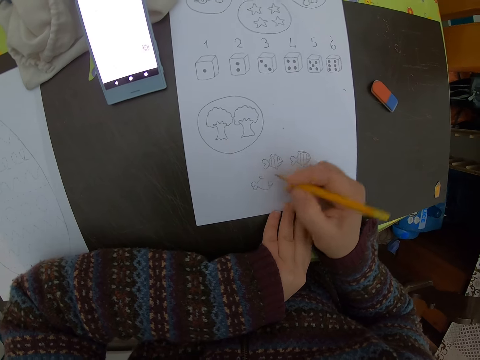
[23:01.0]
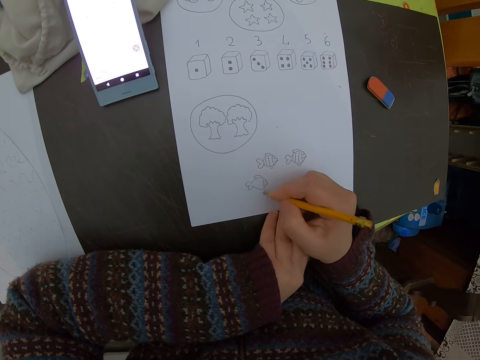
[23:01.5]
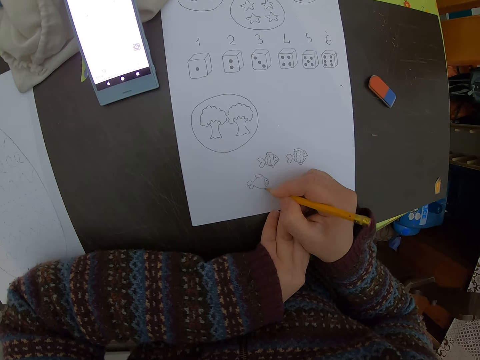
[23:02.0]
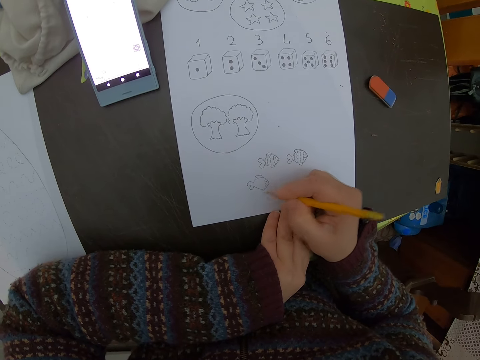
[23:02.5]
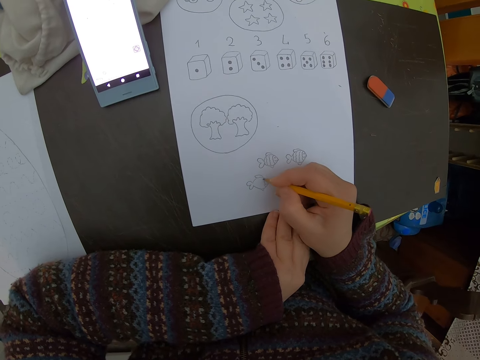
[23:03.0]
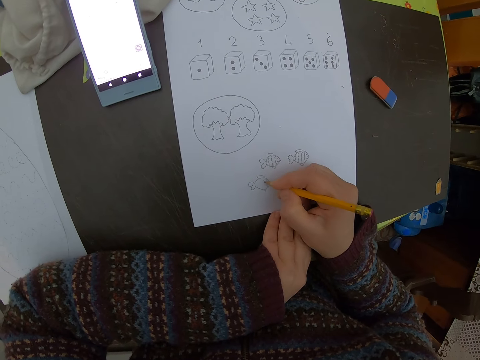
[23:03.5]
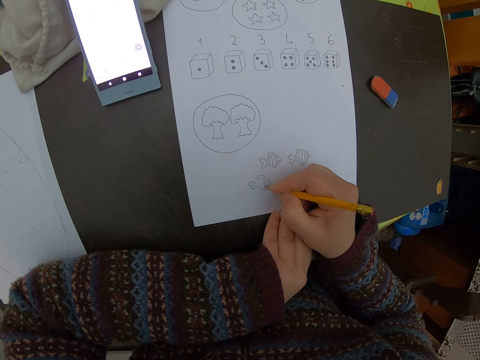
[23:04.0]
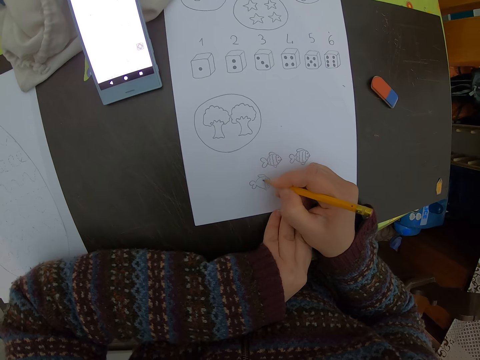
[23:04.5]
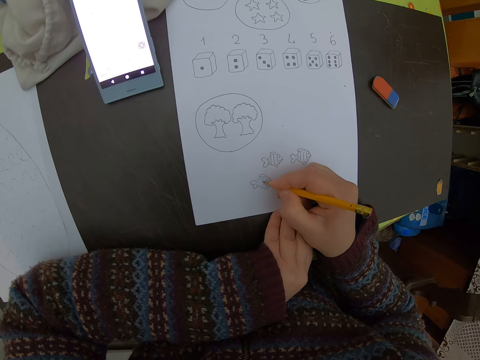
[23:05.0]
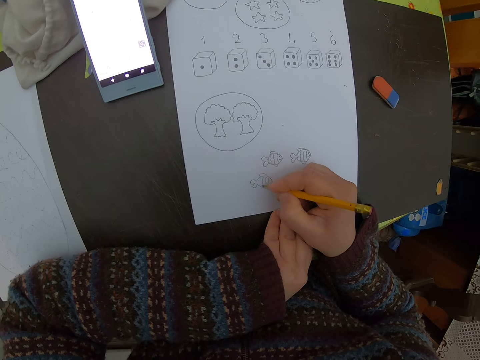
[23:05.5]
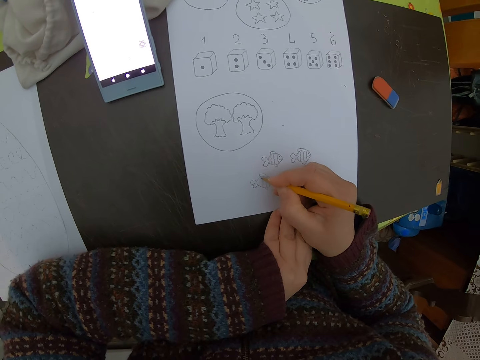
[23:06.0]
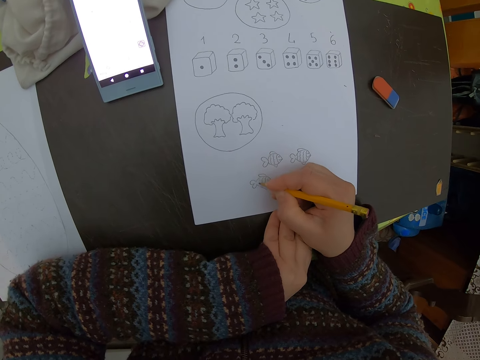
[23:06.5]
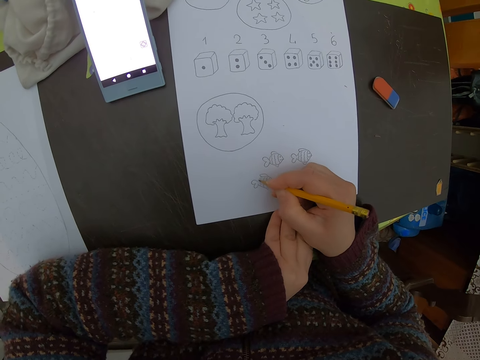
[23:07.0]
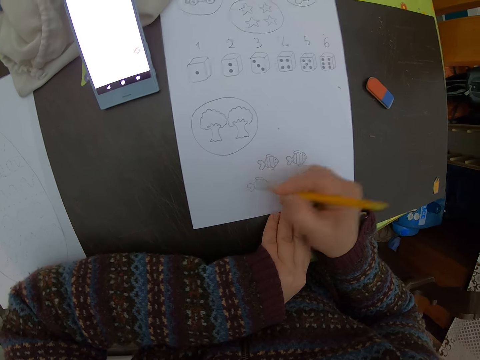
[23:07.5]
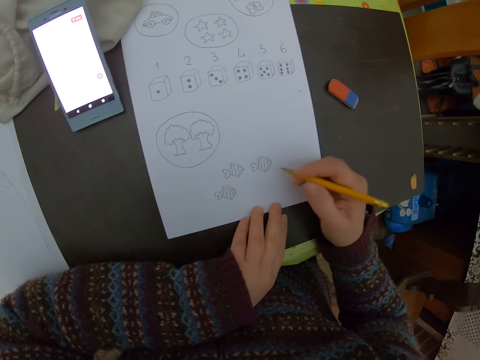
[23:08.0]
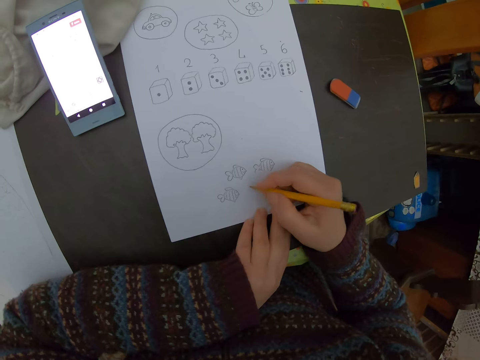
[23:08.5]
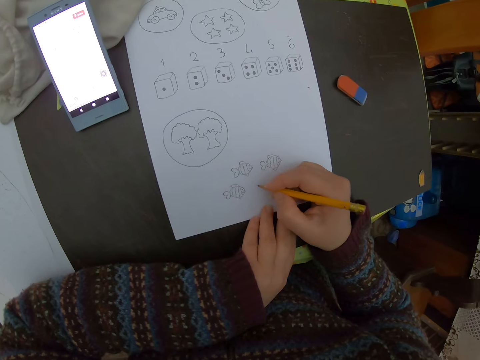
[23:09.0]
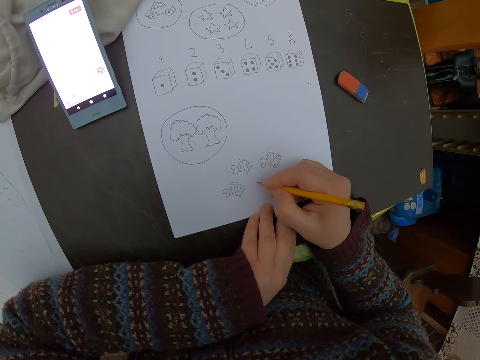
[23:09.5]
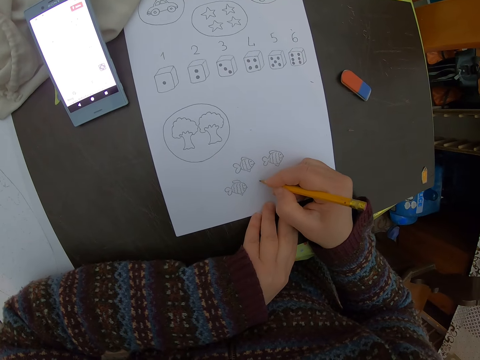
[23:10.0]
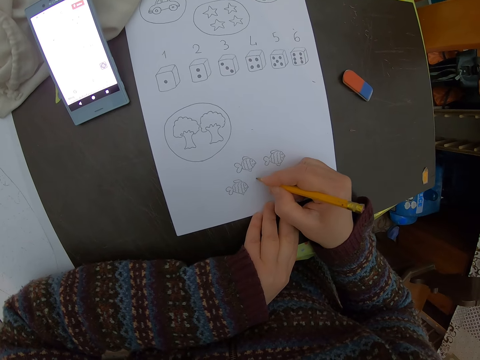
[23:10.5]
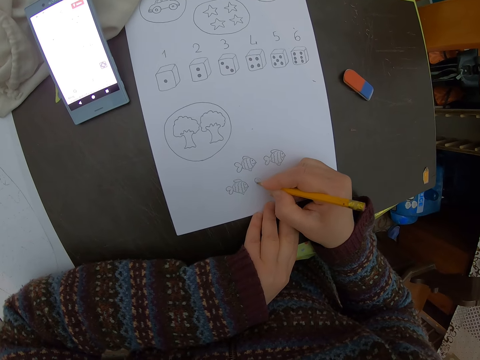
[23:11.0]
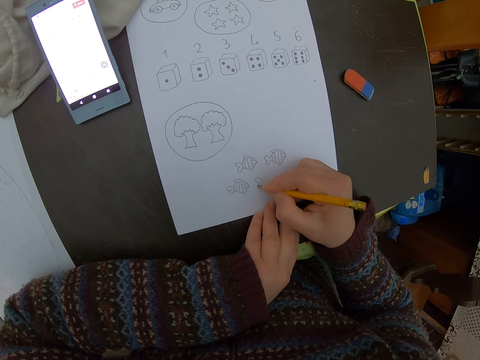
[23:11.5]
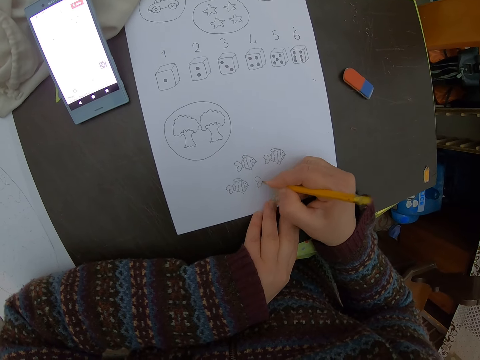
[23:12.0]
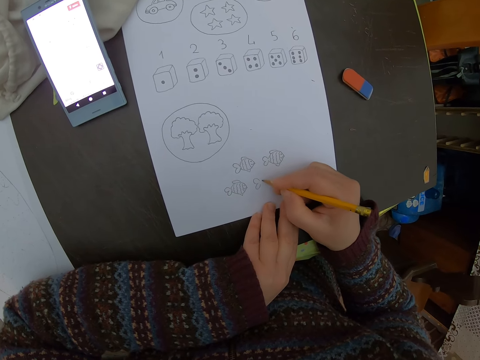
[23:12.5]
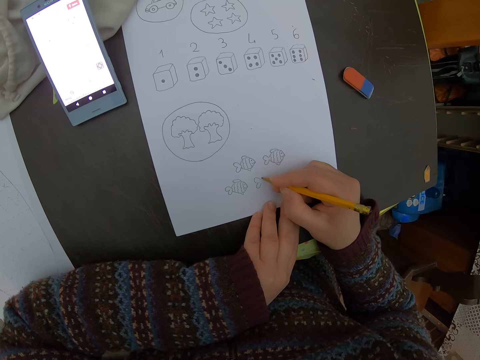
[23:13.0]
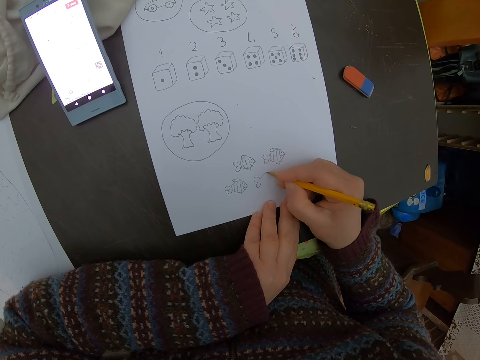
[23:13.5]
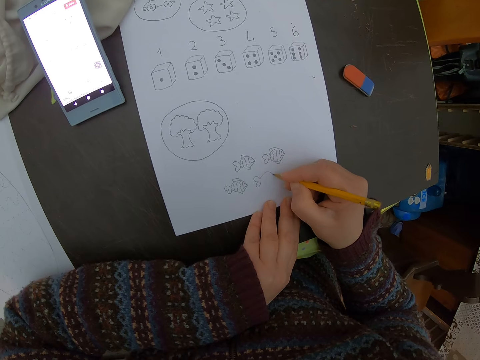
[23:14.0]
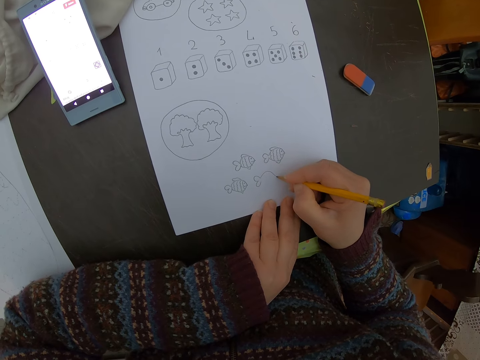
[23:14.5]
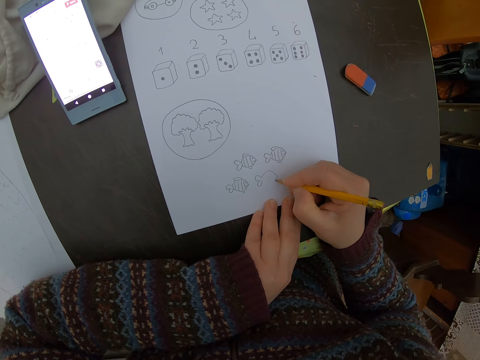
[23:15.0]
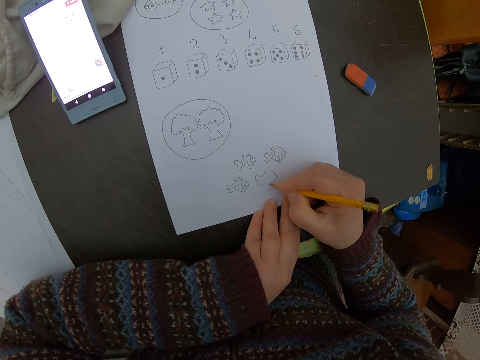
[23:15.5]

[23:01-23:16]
The camera wearer draws a diagram of a fish. They adjust the pencil. They draw a diagram of a fish.

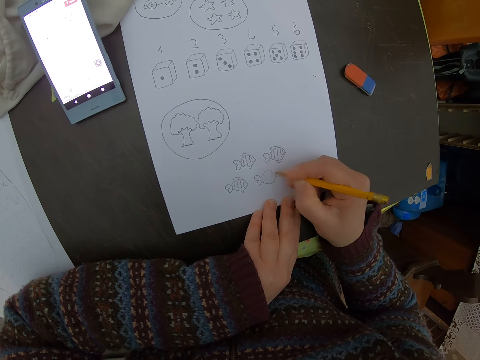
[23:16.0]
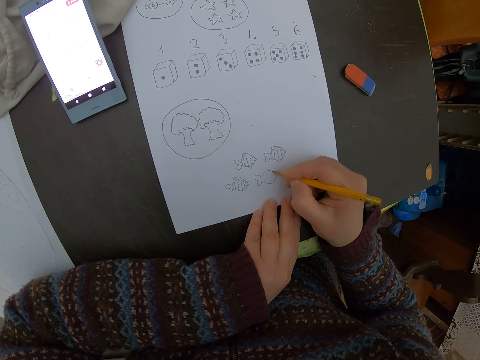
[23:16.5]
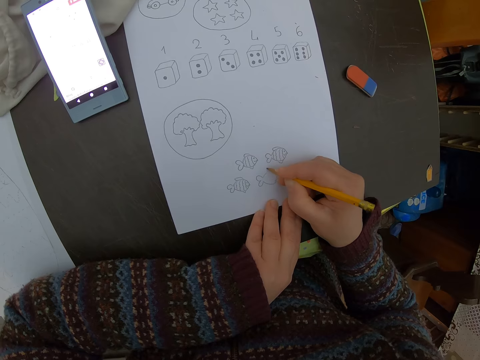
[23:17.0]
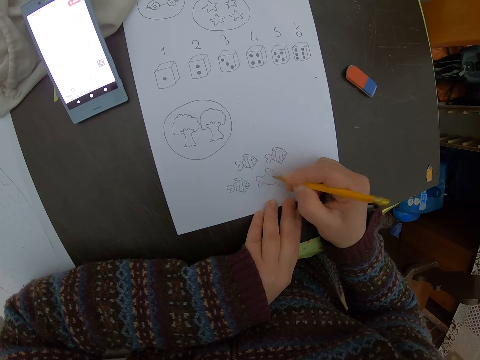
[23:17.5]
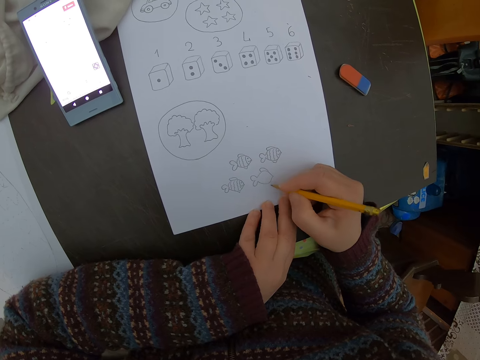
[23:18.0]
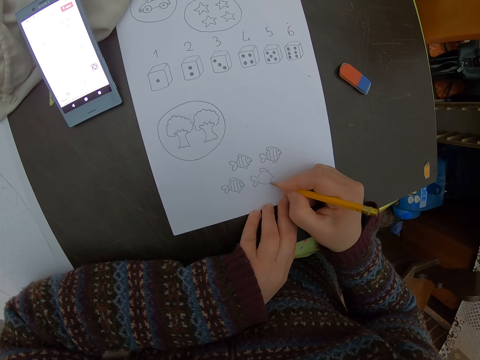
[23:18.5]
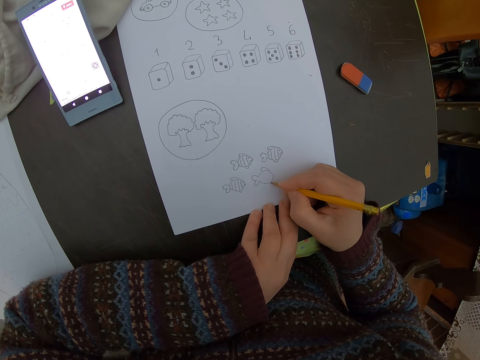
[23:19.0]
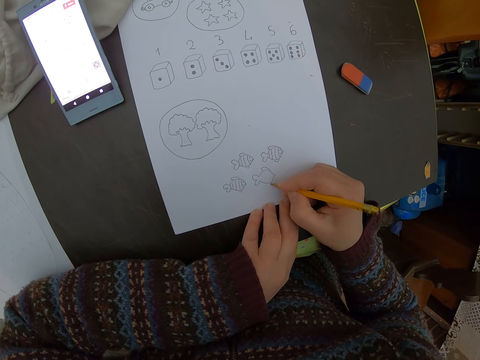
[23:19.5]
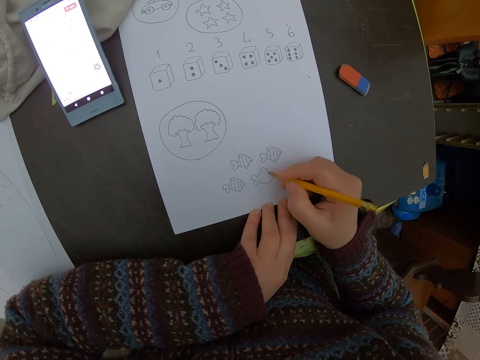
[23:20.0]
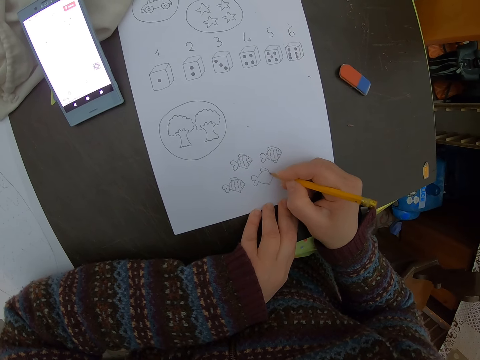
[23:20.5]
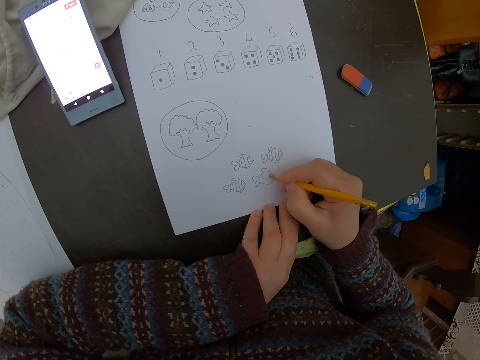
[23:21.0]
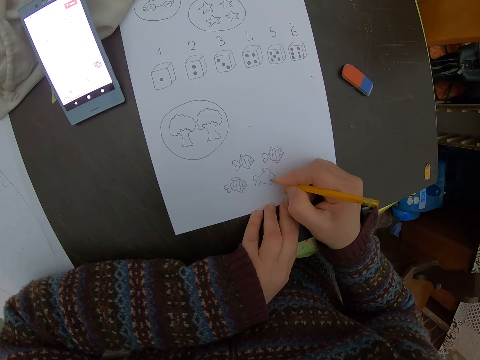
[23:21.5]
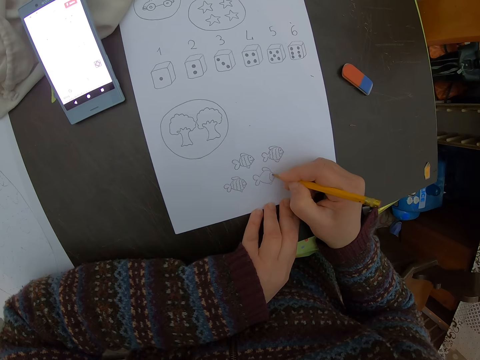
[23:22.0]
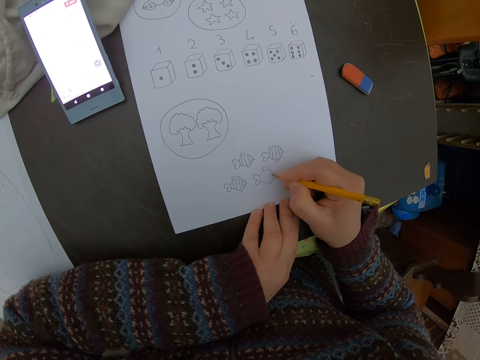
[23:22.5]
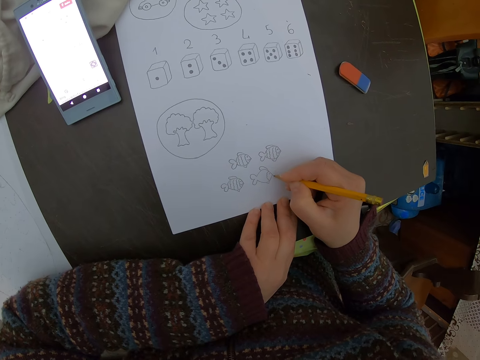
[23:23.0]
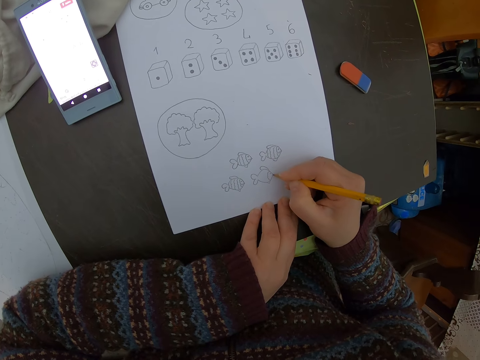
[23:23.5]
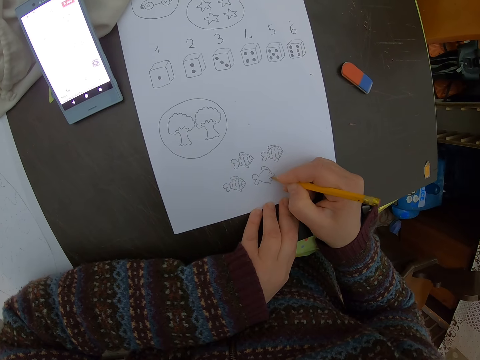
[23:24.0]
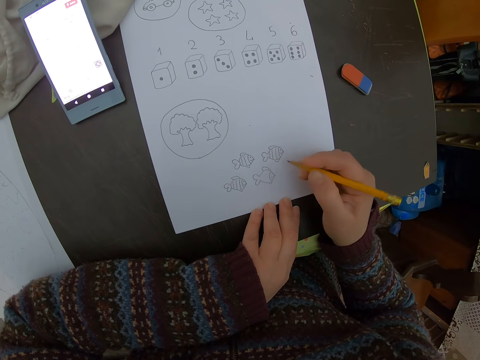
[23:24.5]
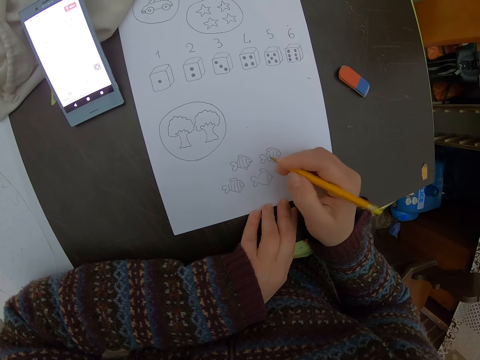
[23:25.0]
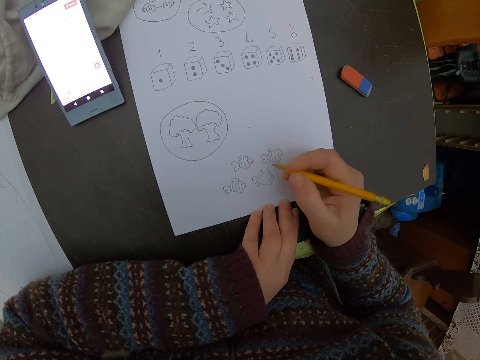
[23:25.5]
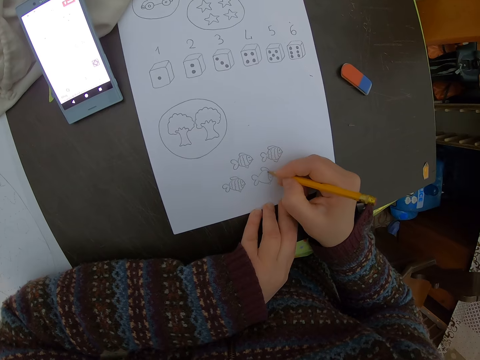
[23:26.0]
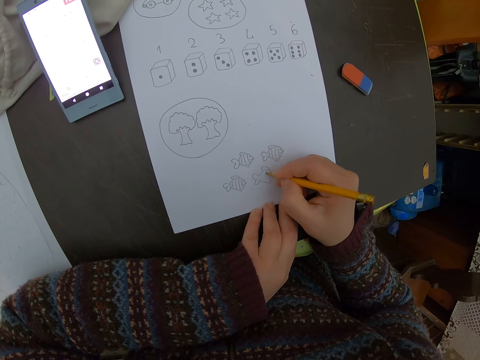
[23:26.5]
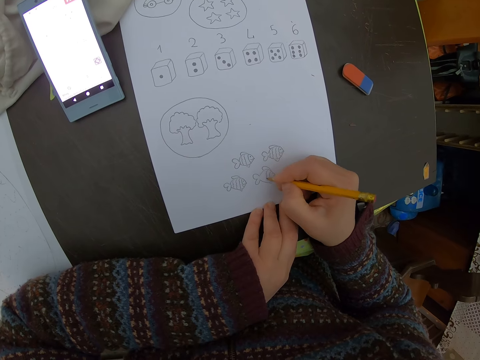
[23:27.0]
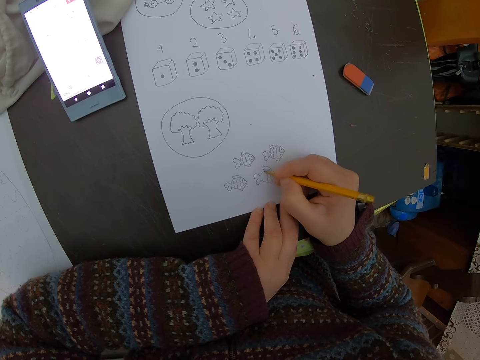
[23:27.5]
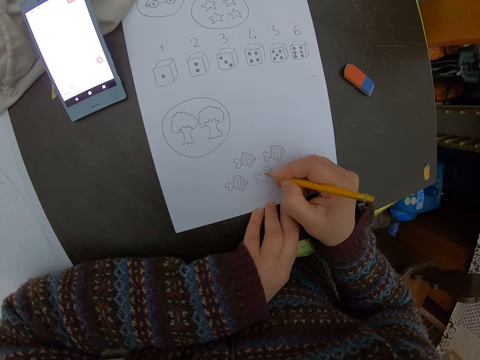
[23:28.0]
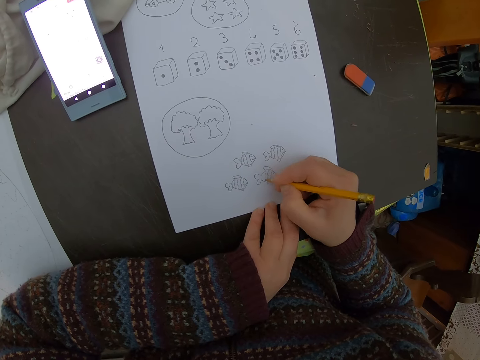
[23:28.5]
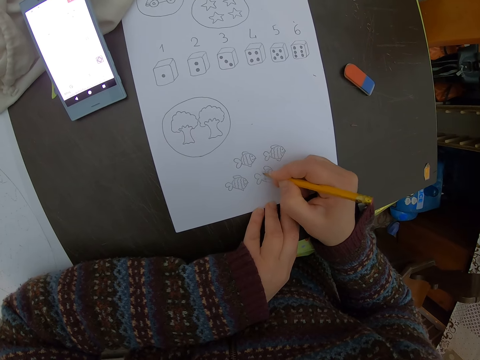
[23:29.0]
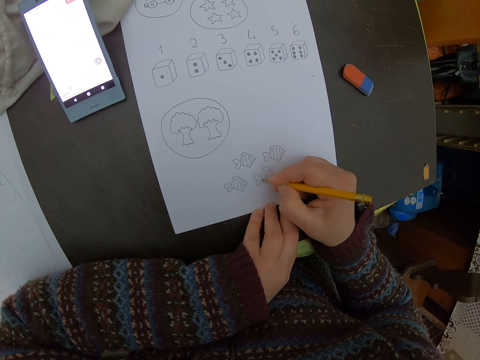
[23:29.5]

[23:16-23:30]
The camera wearer adjusts the pencil. They draw a diagram of a fish.
